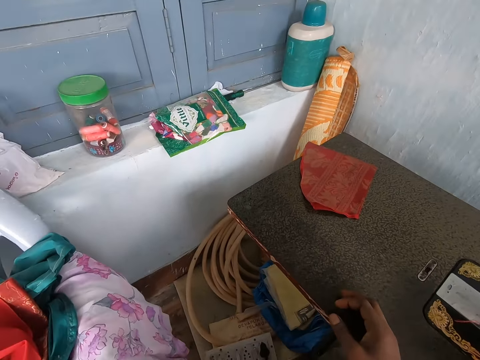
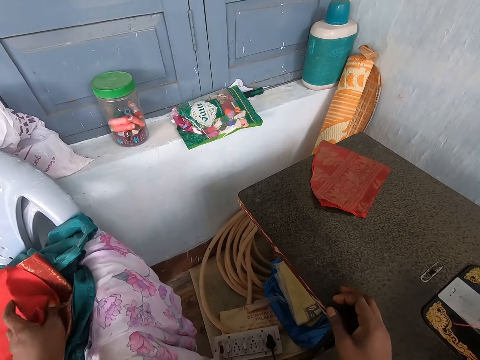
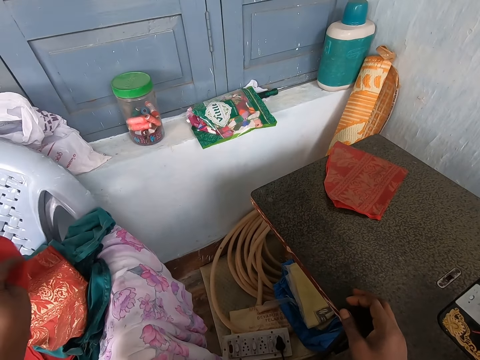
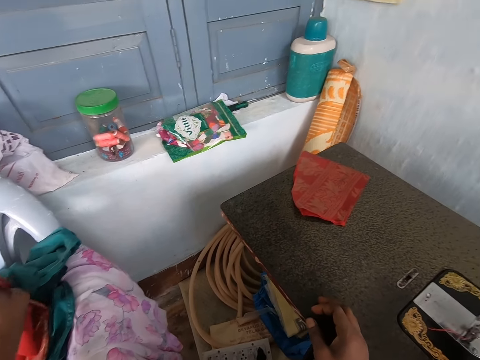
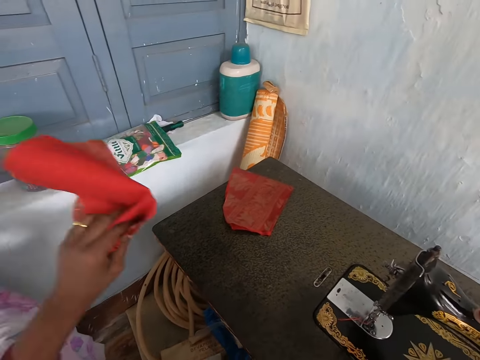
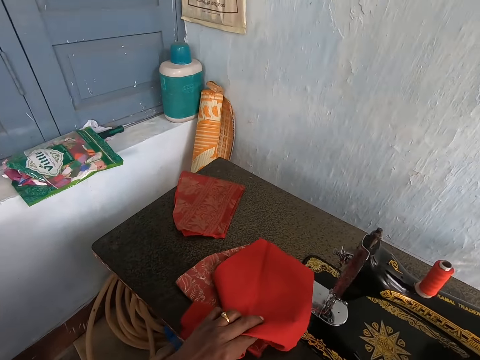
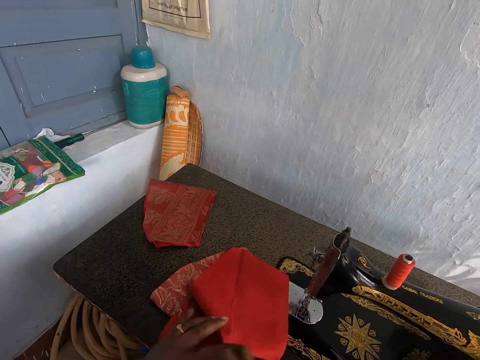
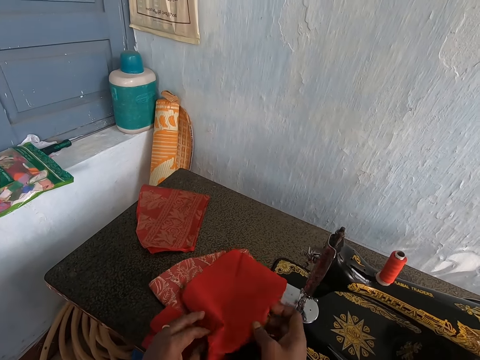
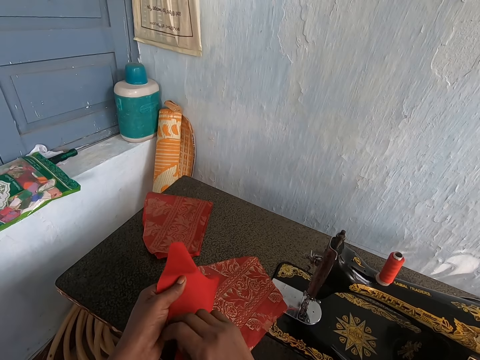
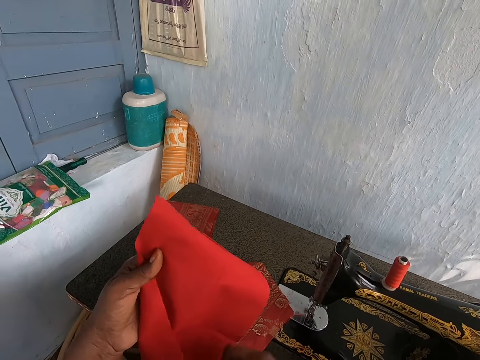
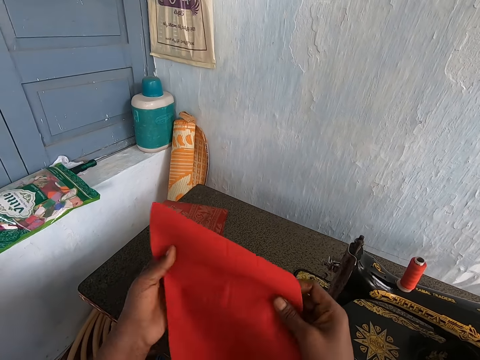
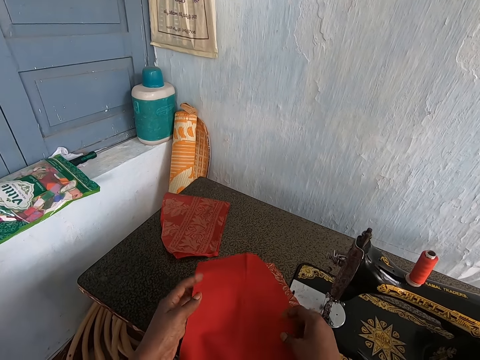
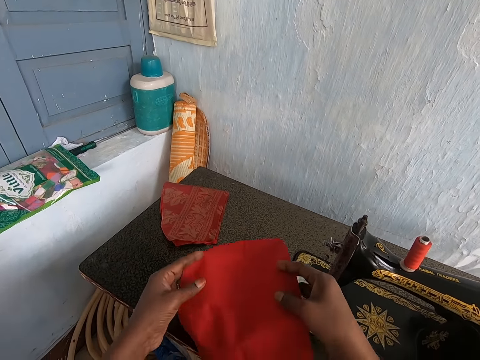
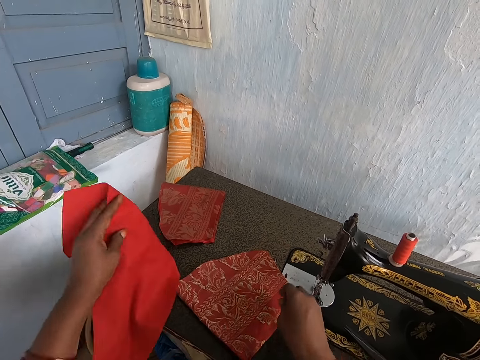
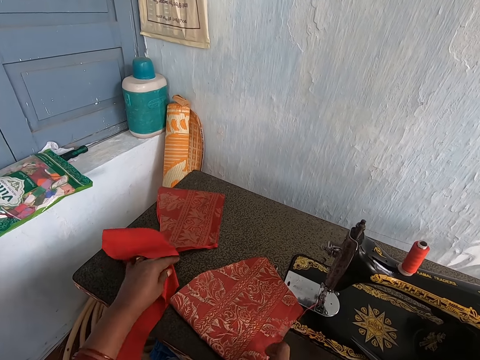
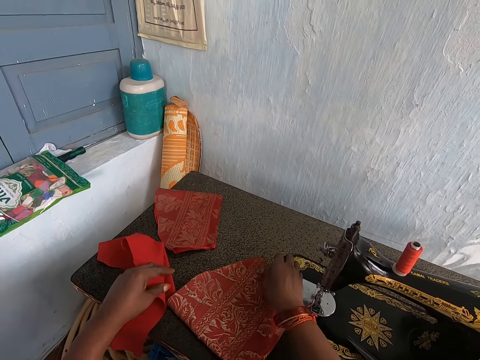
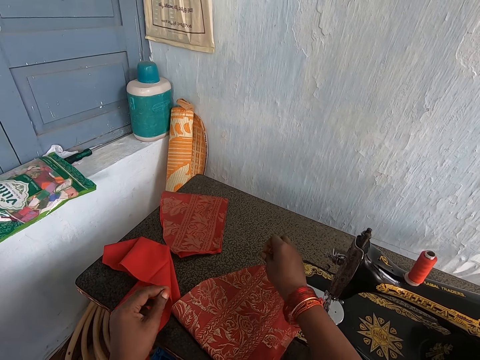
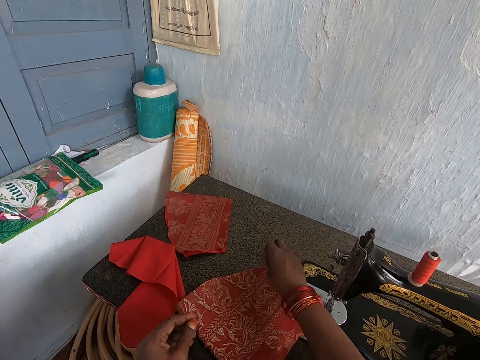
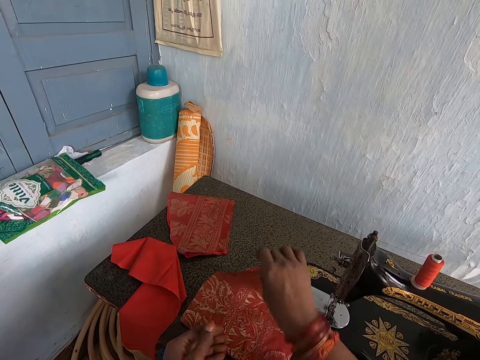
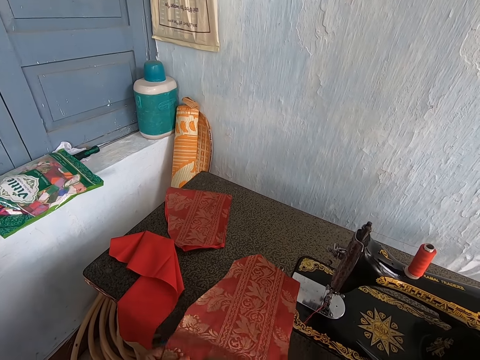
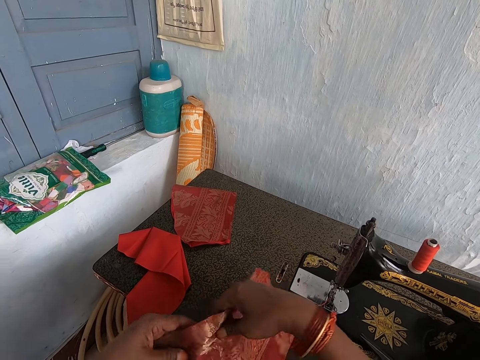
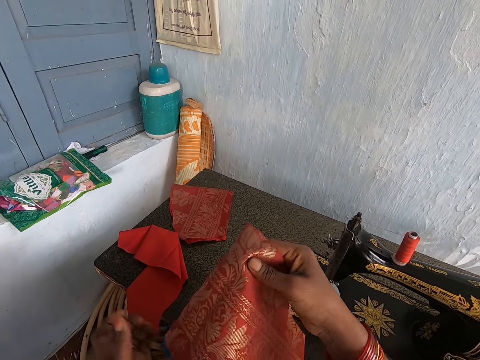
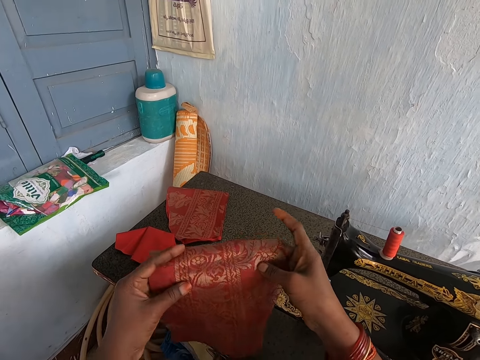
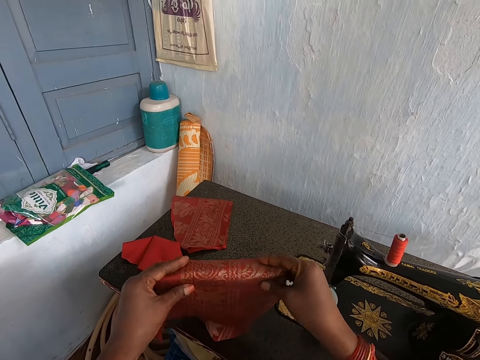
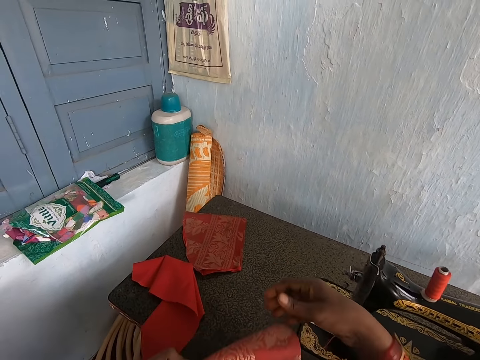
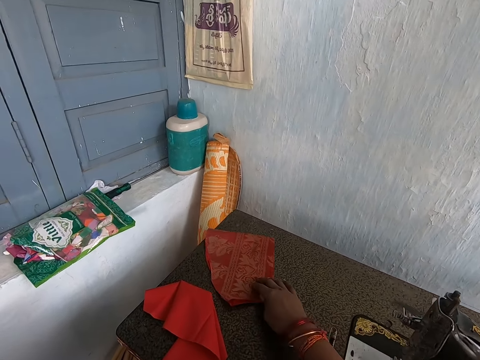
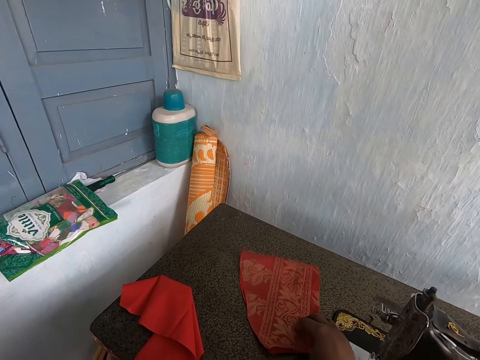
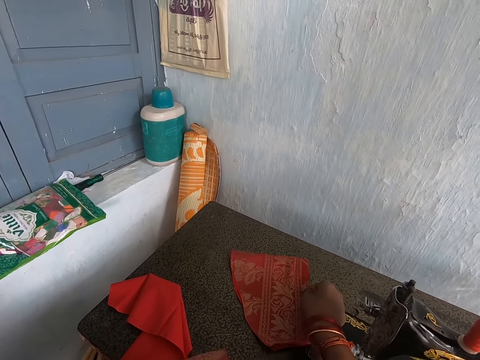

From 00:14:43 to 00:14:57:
The camera wearer picks a red lining material and the red patterned cloth on a chair with her left hand. She drops the red lining material and the red patterned cloth on the sewing machine with her left hand. She adjusts the red lining material on the red patterned cloth with her hands. She holds the red piece of cloth. She picks up the red lining material from the red patterned cloth with her hands. She folds the red piece of cloth. She places the red lining material on the sewing machine with her left hand. She opens the red patterned material on the sewing machine with her hands. She picks up the red patterned cloth from the sewing machine with her hands and folds the red patterned cloth with her hands. She moves the red patterned cloth on the sewing machine with her right hand.

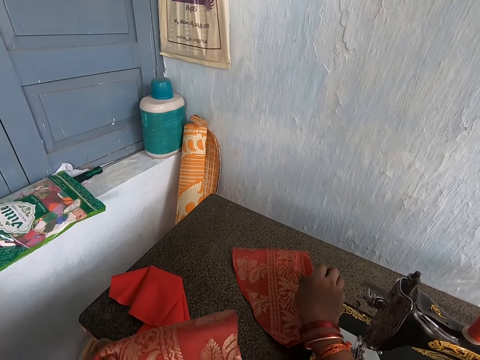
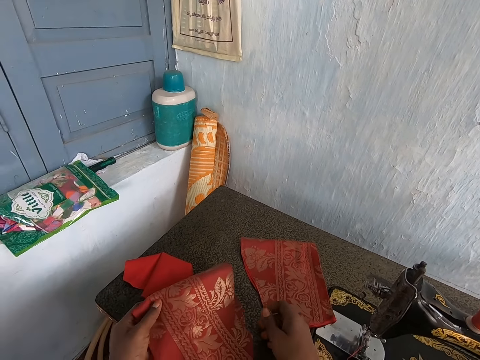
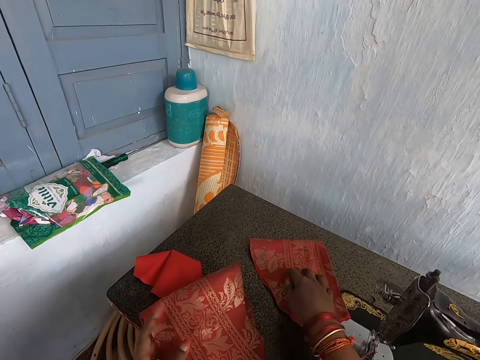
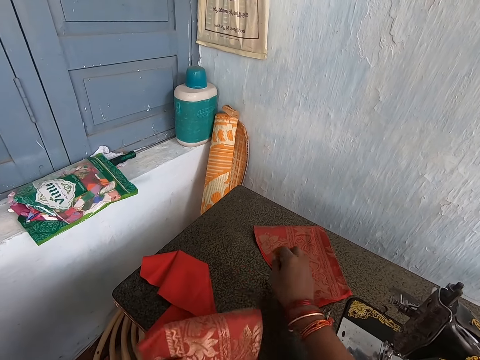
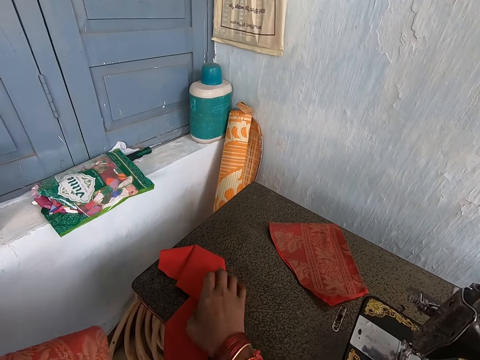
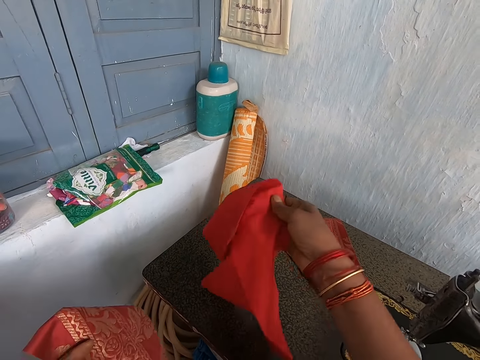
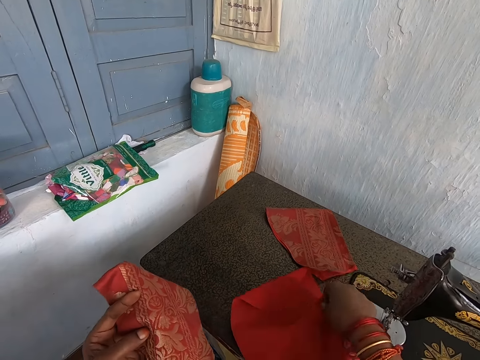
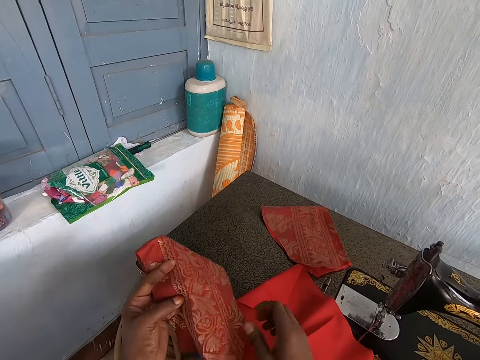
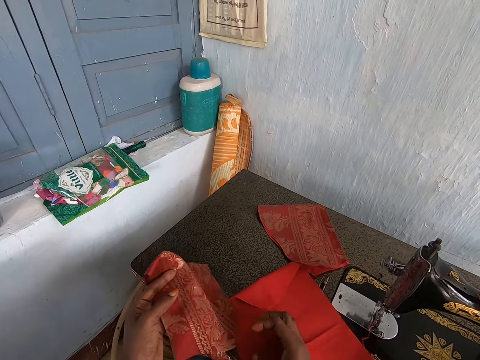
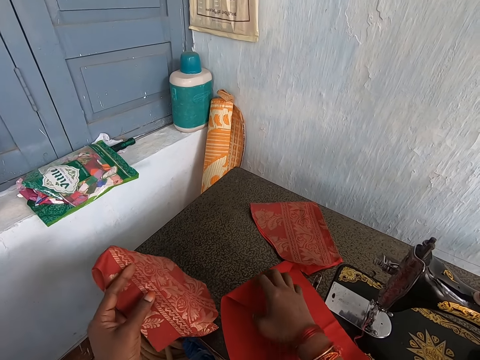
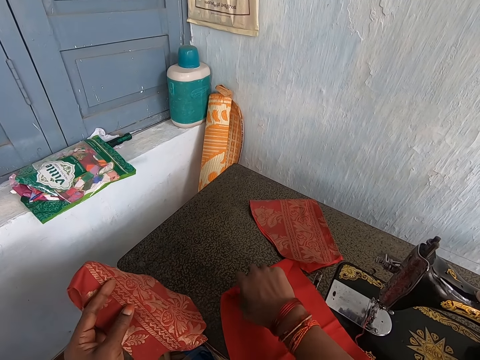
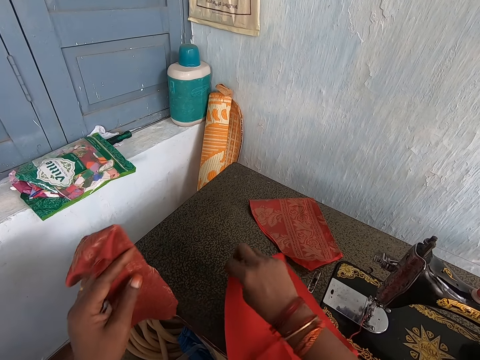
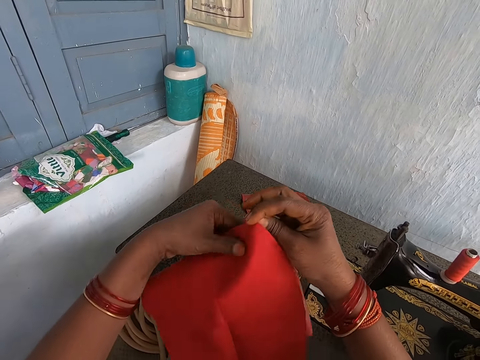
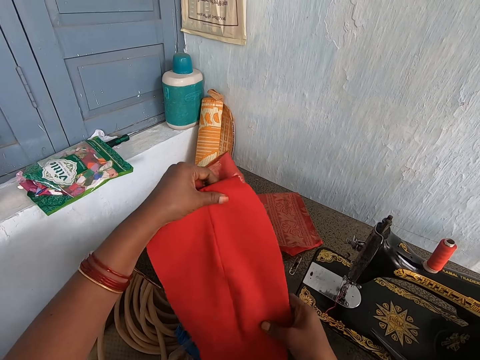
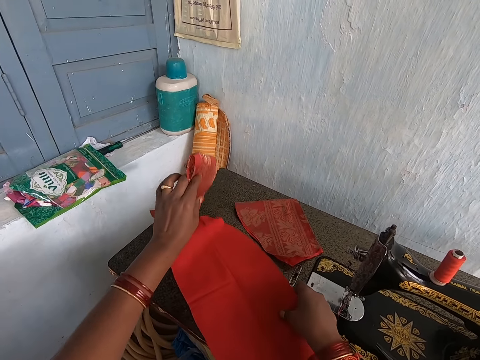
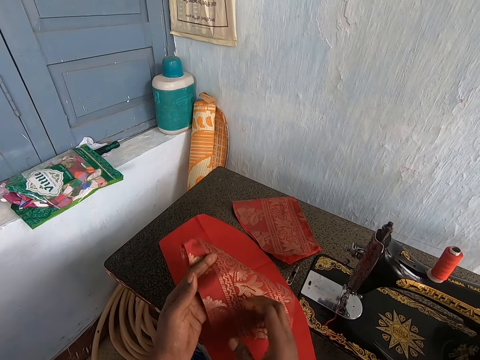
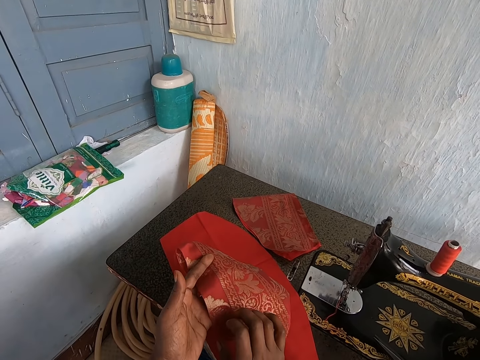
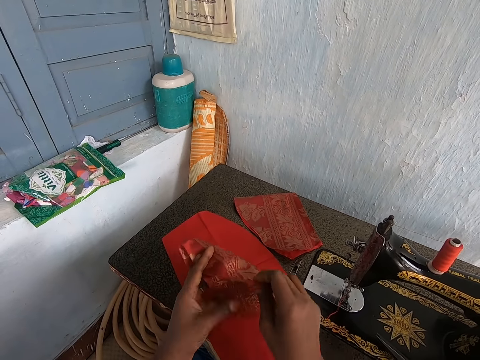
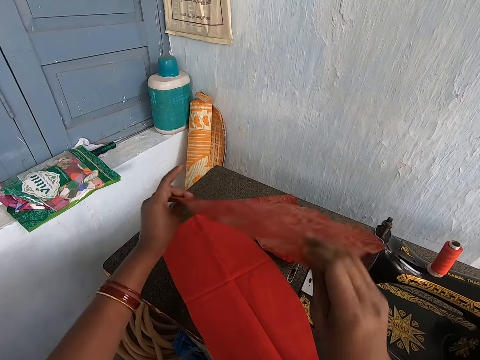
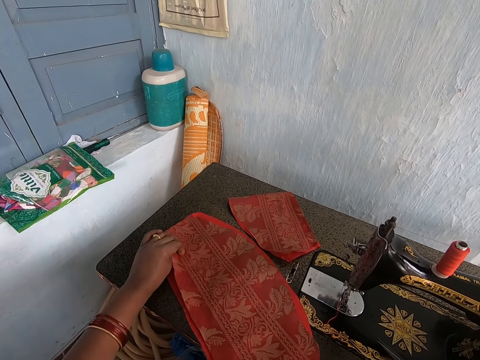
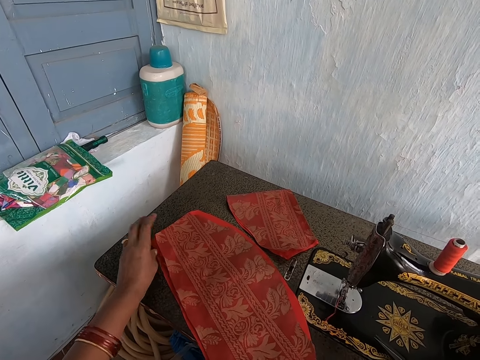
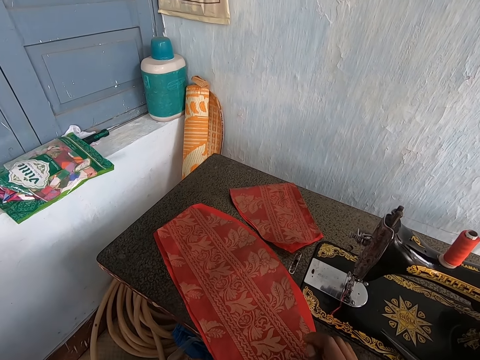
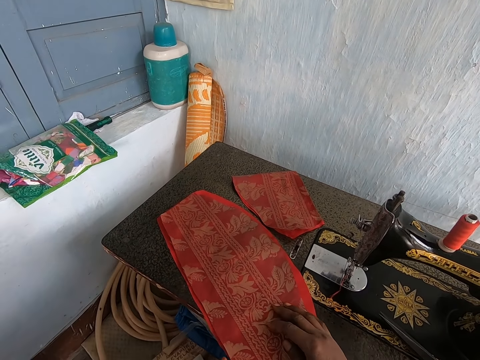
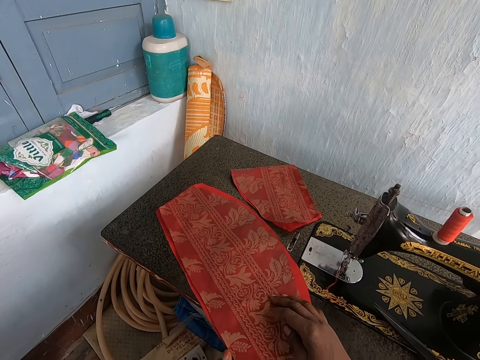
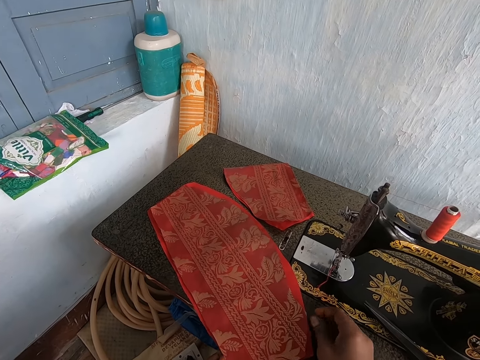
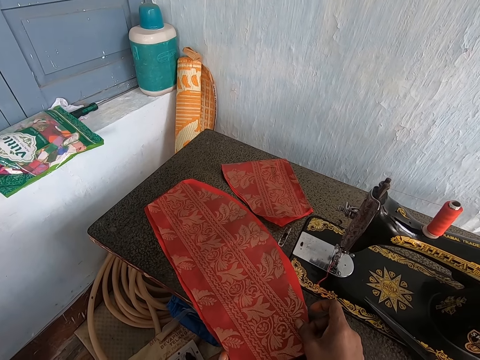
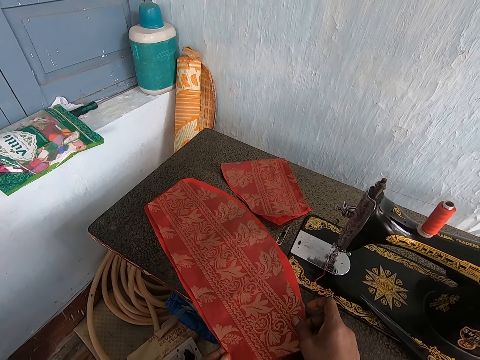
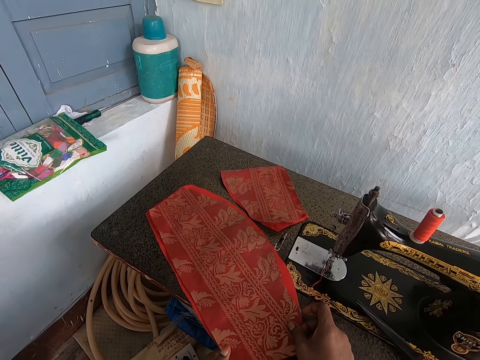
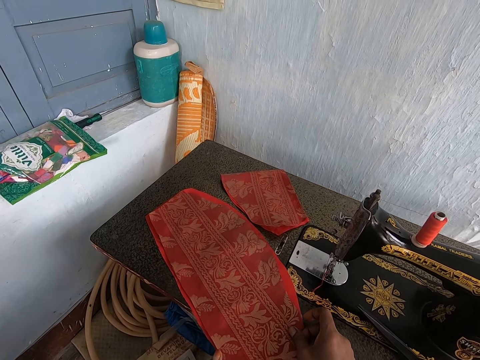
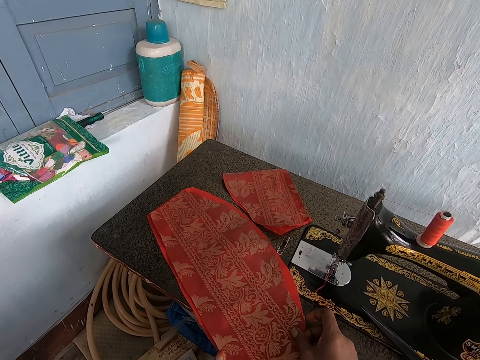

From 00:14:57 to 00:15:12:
The camera wearer drops the red patterned cloth on the sewing machine with her left hand. She removes the red patterned cloth from the sewing machine with her left hand. She moves a piece of red cloth. She picks up the red lining material from the sewing machine with her right hand. She drops the red lining material on the sewing machine with her right hand. She adjusts the red lining material on the sewing machine with her right hand. She picks up the red lining material from the sewing machine with her right hand. She drops the red lining material on the sewing machine with her hands. She holds the red piece of cloth. She opens the red patterned cloth with her hands. She places the red patterned cloth on the red lining material on the sewing machine with her hands. She moves the red patterned cloth and the red lining material on the sewing machine with her right hand.
